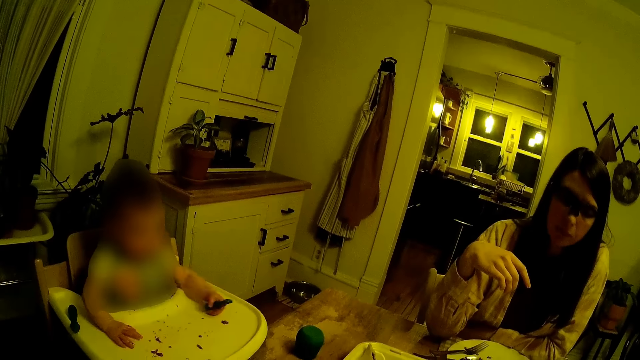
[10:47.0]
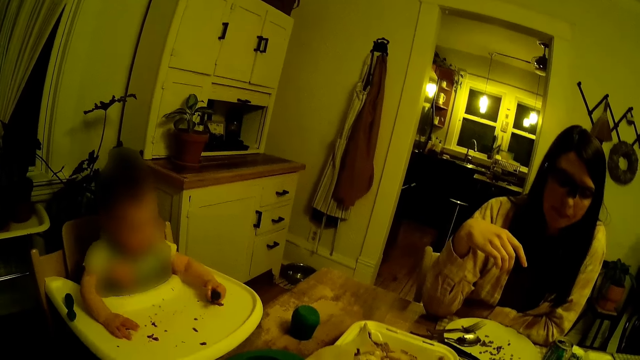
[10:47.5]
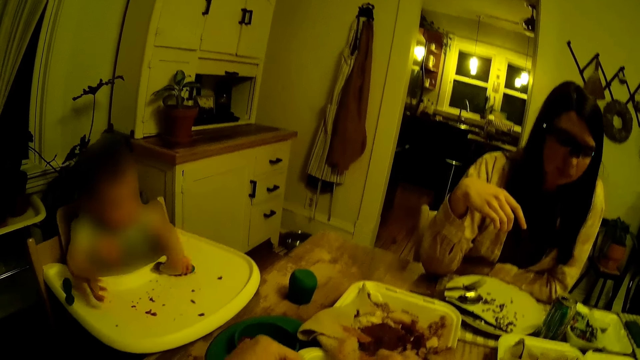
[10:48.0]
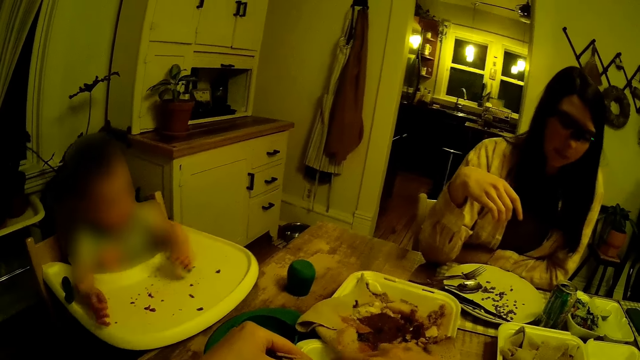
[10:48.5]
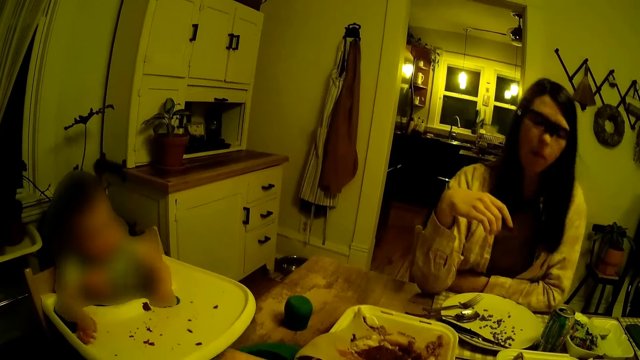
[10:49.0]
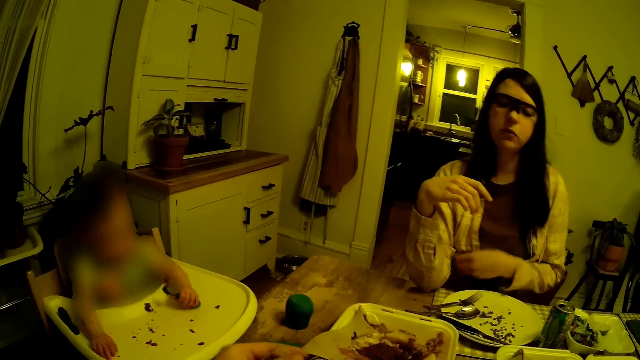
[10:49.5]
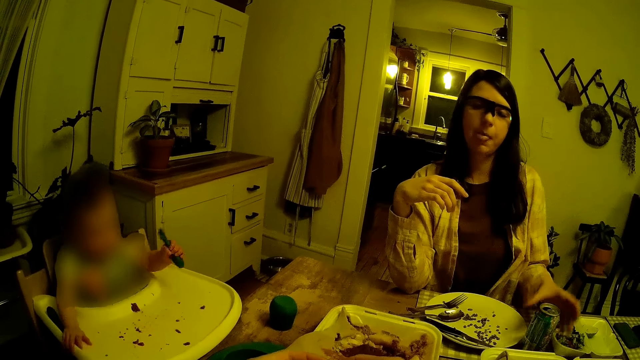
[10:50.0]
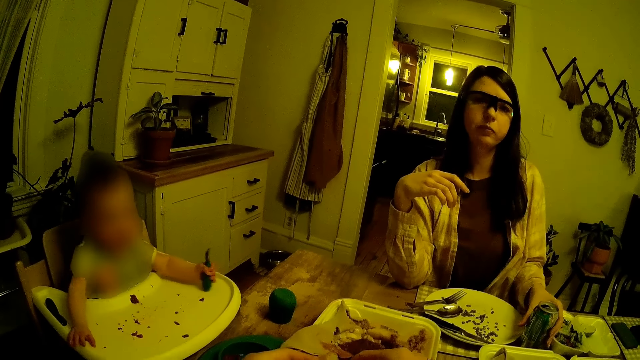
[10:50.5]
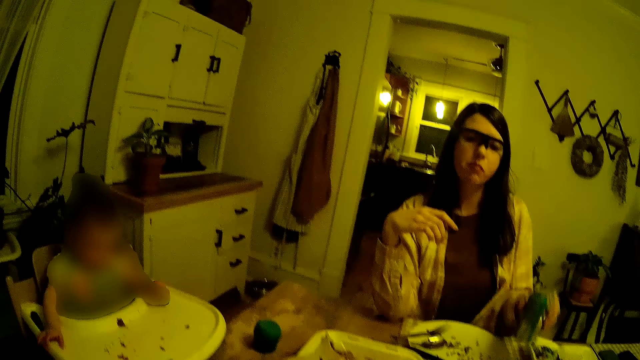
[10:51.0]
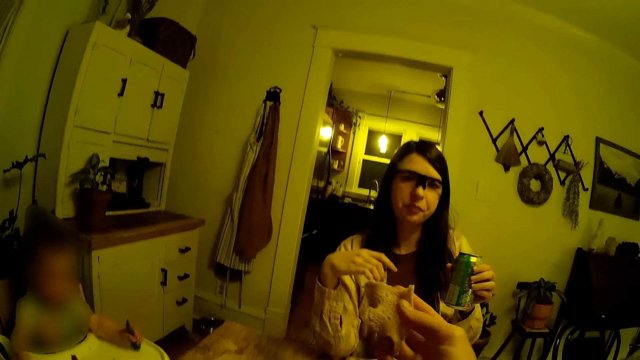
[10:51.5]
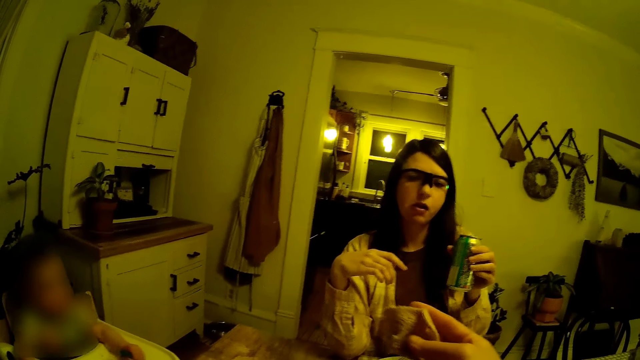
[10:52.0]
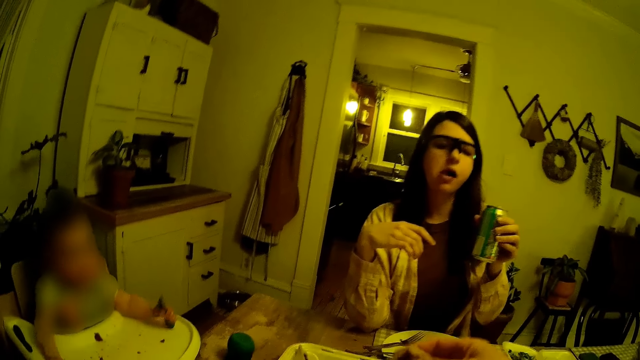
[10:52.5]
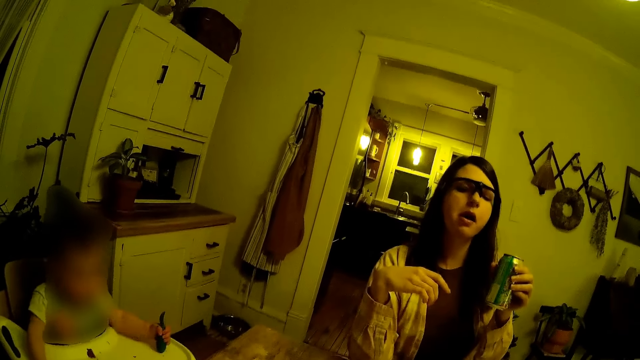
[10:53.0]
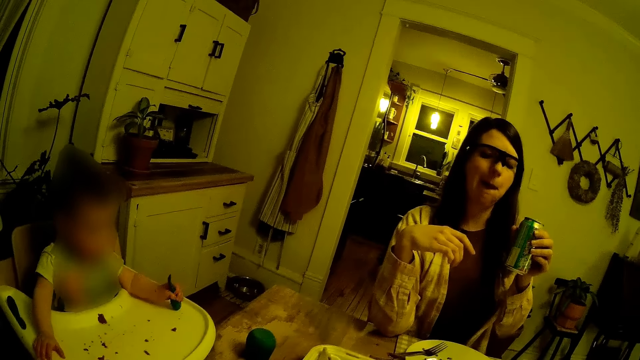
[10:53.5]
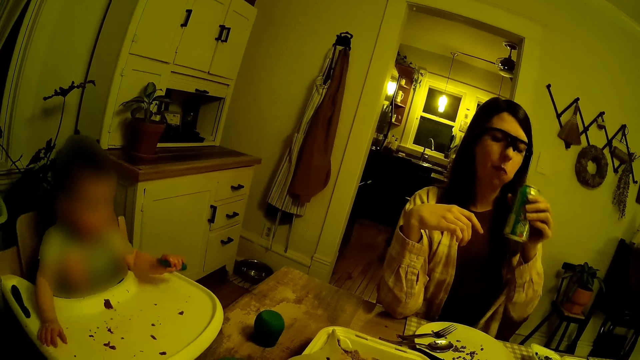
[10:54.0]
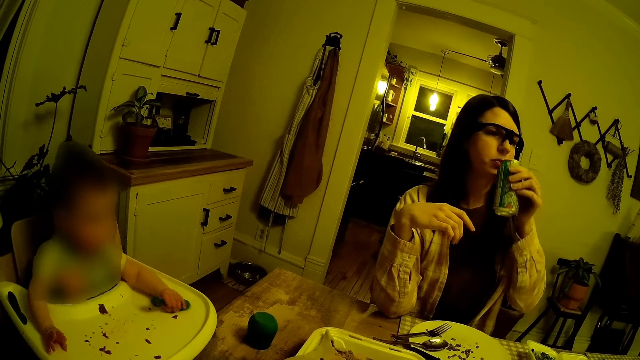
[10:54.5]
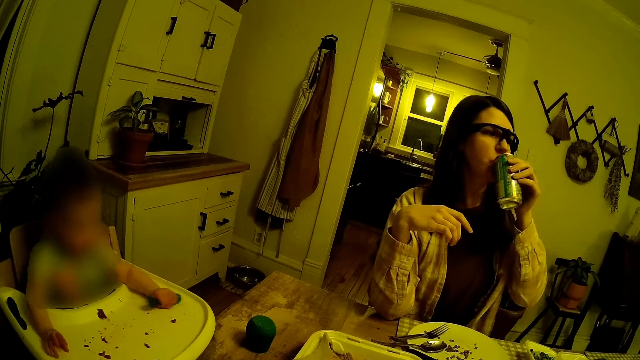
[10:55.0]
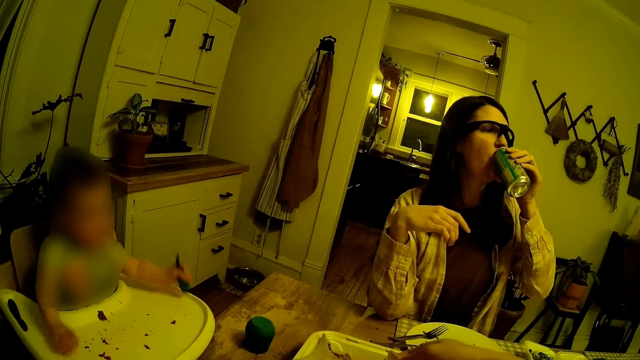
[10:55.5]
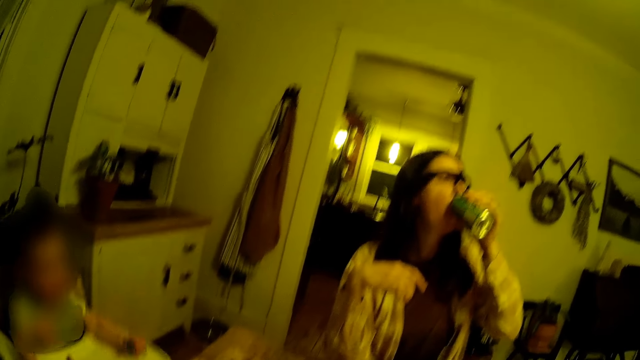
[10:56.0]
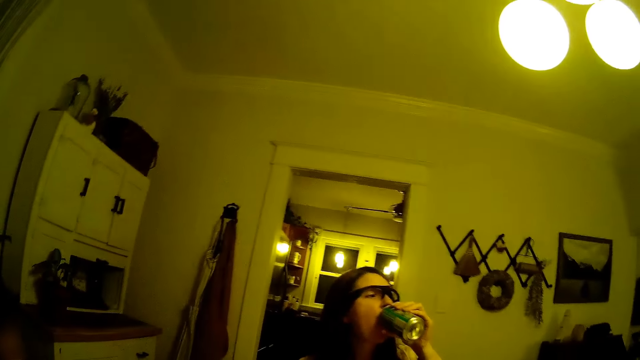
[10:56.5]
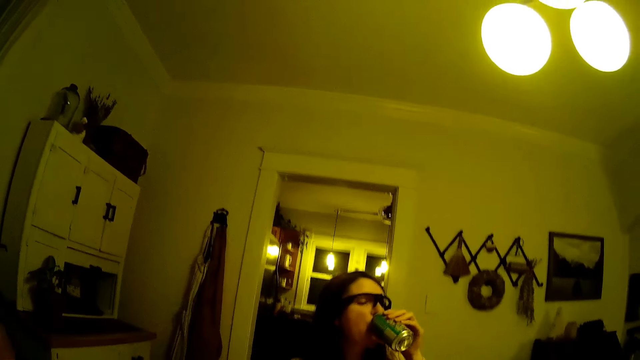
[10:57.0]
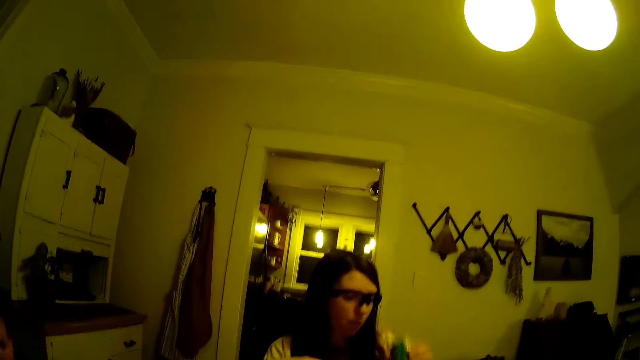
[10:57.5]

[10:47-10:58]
A woman lifts up the hand and picks a can of soda on the table with her left hand. The camera wearer holds a crepe in his right hand. He lifts up the bread. The woman talks to the camera wearer and drinks the can of soda in her left hand. A baby plays around.

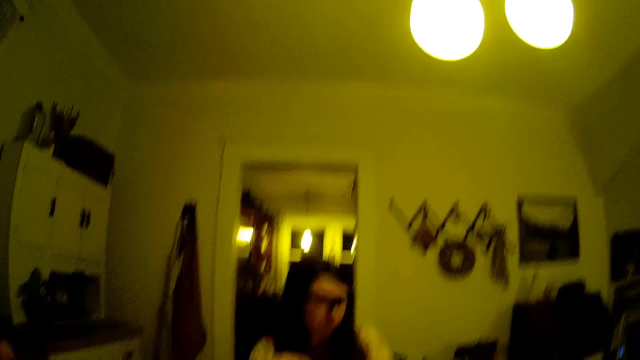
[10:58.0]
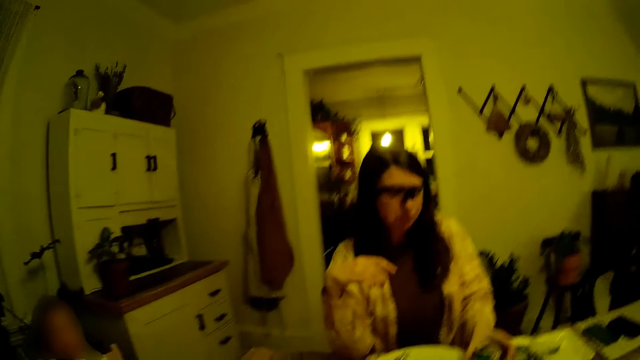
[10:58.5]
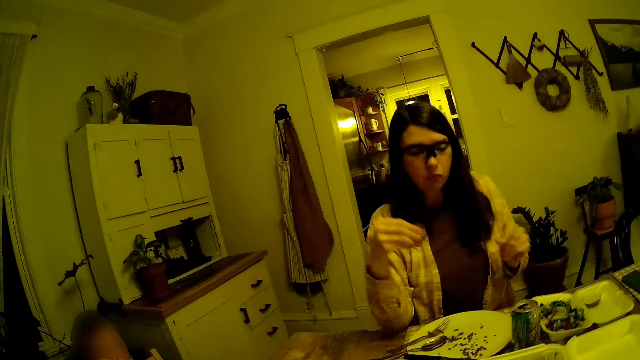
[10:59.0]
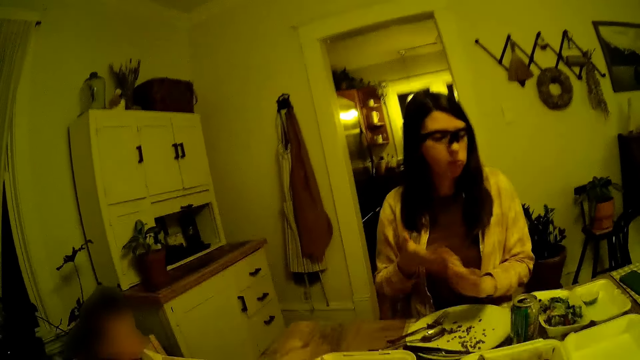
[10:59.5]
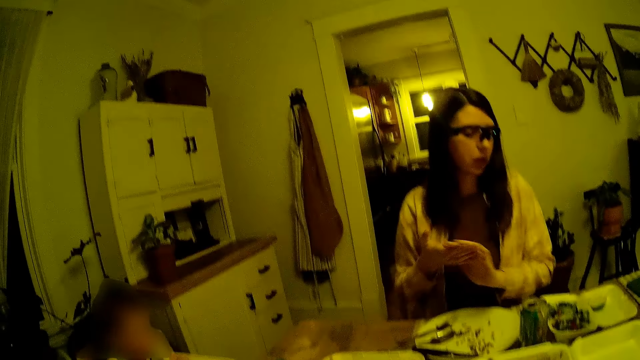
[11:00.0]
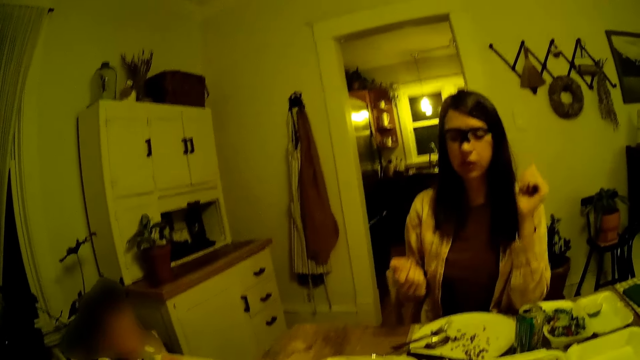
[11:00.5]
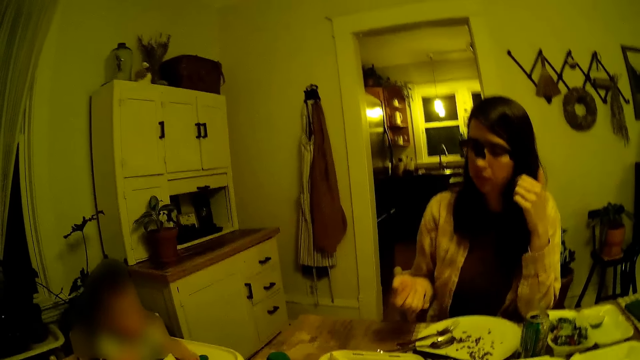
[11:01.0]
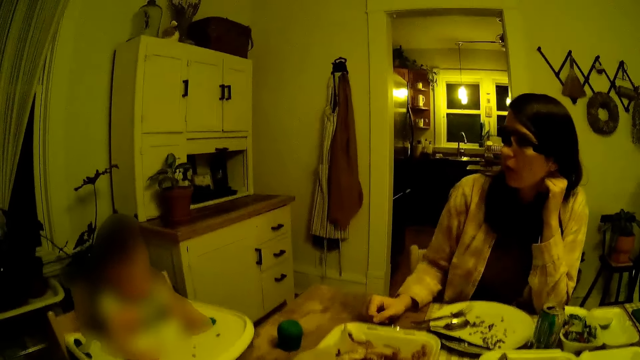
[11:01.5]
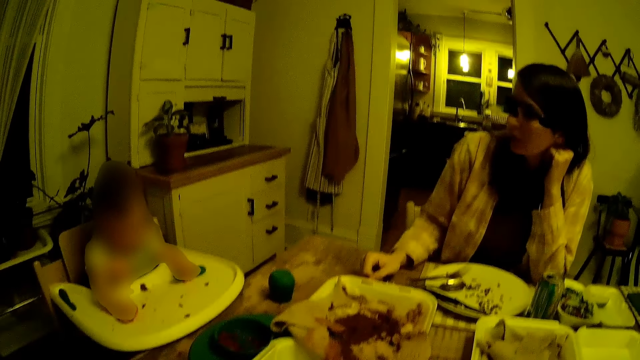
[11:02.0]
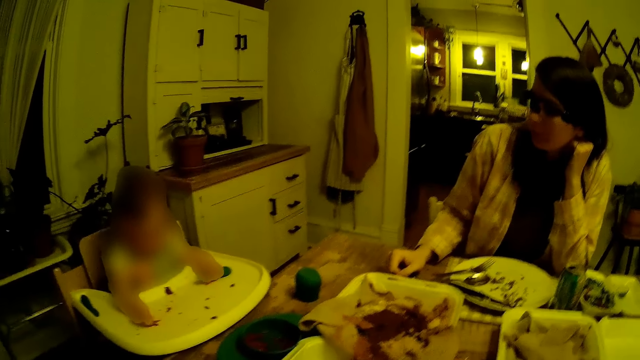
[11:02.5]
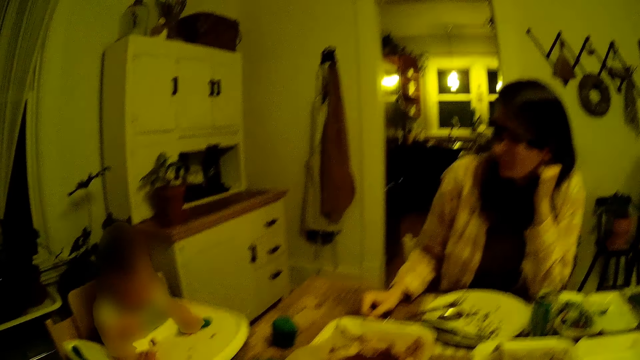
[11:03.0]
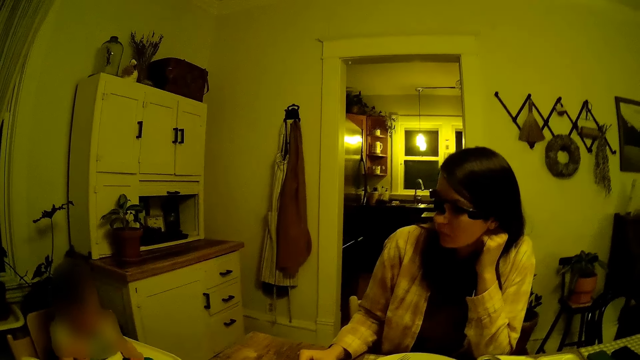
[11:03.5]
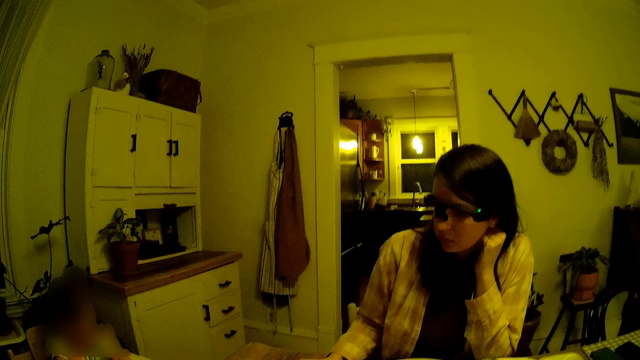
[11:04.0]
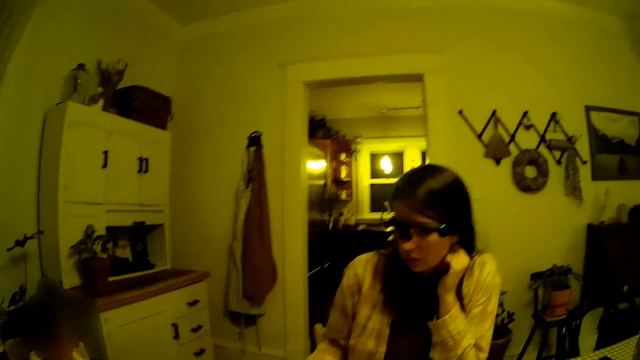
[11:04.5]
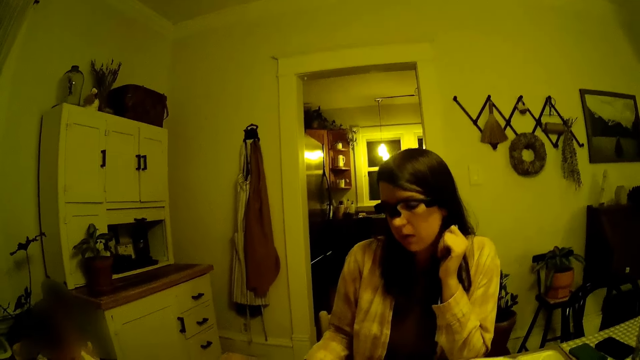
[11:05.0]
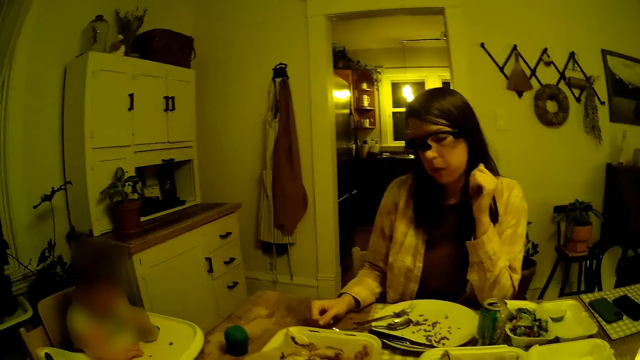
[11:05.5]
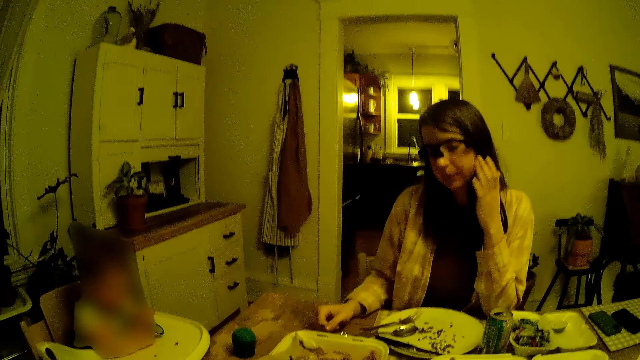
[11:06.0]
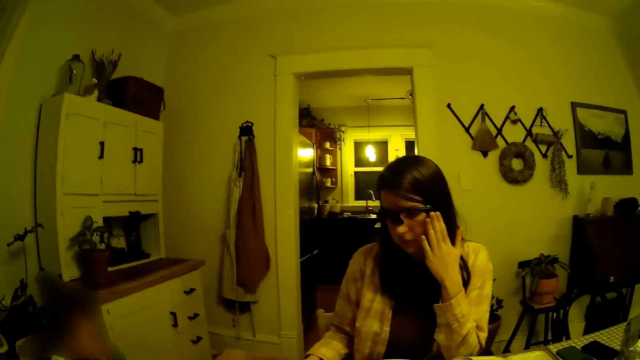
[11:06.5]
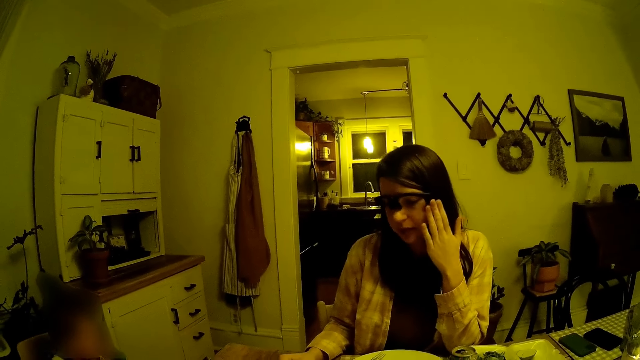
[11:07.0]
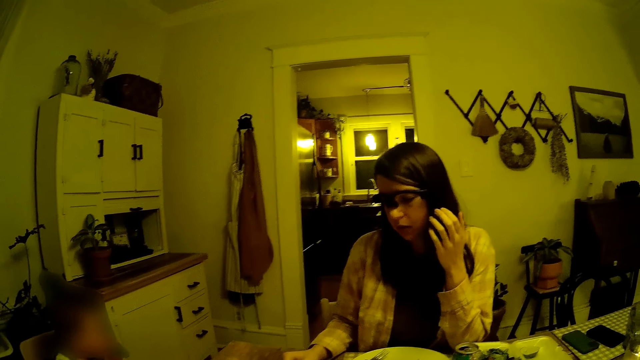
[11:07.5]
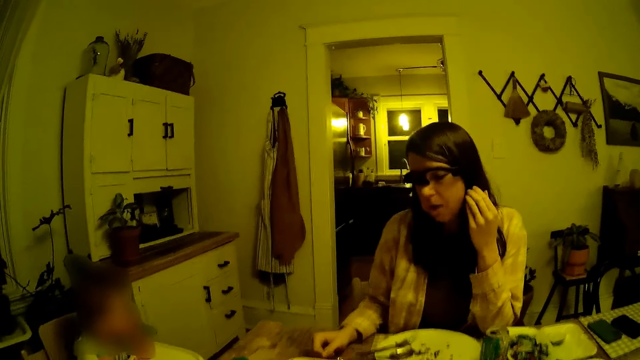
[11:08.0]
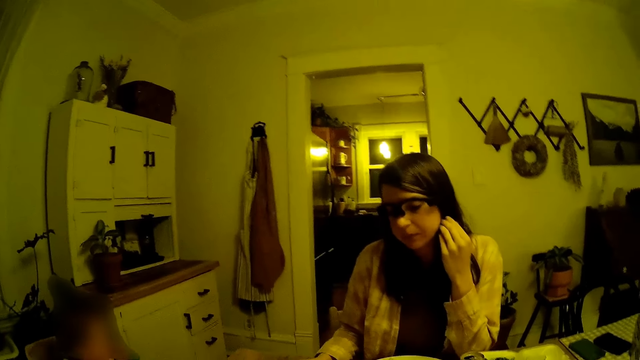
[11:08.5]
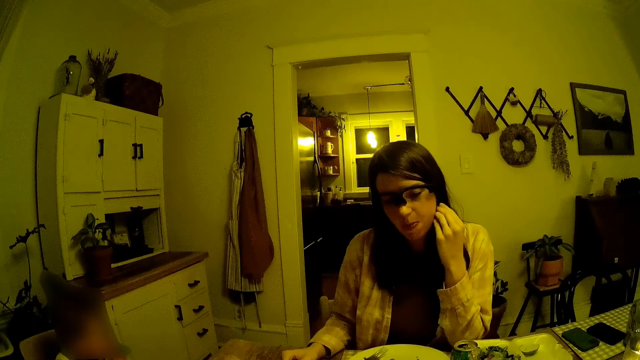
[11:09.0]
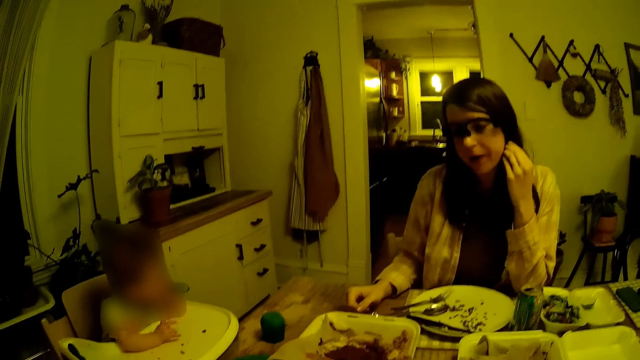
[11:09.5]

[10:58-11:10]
The camera wearer moves around the room. A woman drops the can of soda on the table with her left hand. The woman rubs her hand, dances around and puts the hand down. The camera wearer interacts with the woman. They move around the room. They talk to the woman. The woman adjusts a camera with her left hand.
